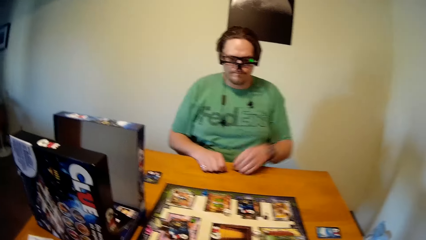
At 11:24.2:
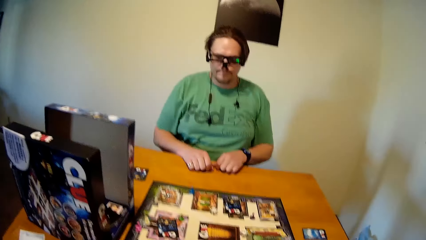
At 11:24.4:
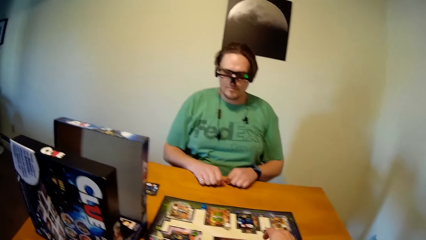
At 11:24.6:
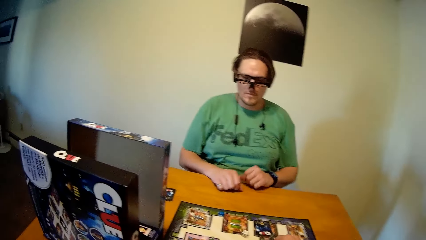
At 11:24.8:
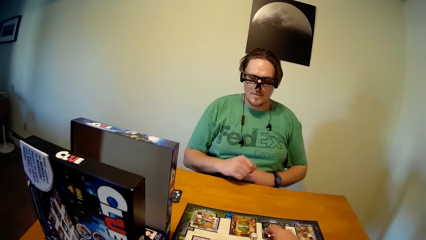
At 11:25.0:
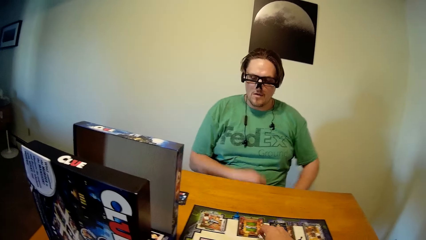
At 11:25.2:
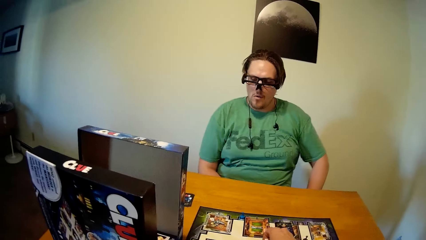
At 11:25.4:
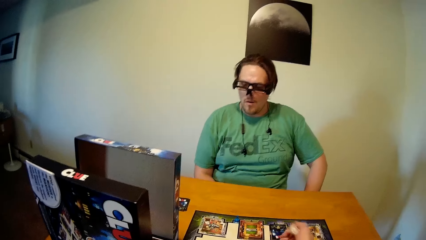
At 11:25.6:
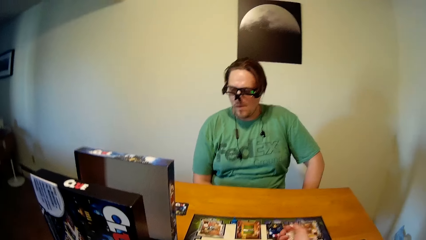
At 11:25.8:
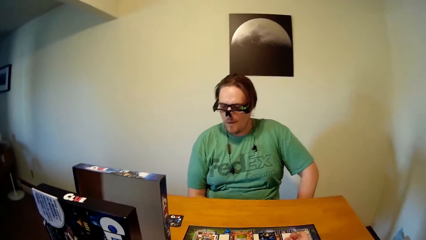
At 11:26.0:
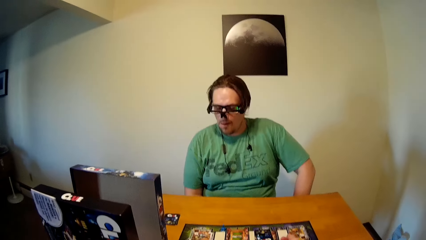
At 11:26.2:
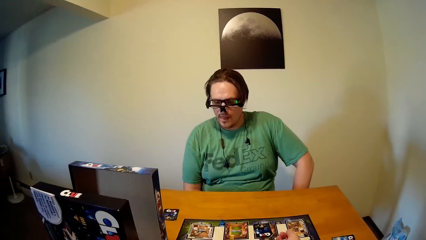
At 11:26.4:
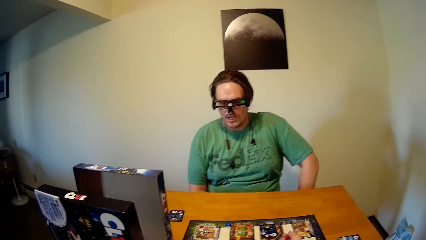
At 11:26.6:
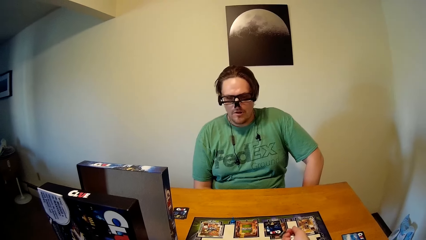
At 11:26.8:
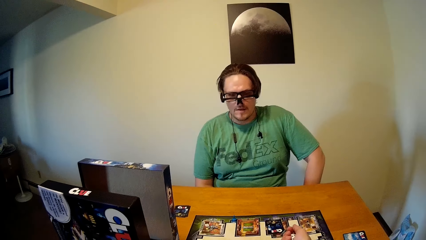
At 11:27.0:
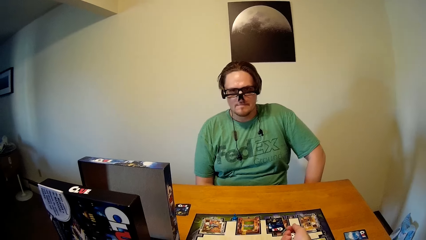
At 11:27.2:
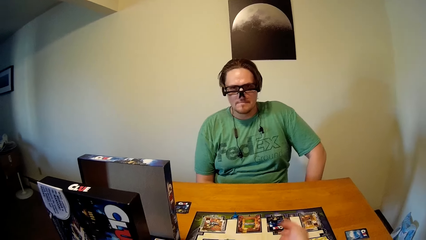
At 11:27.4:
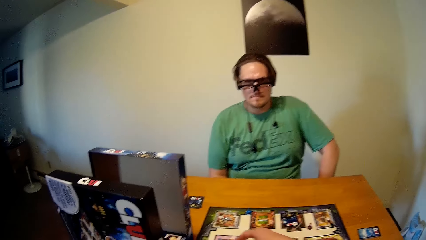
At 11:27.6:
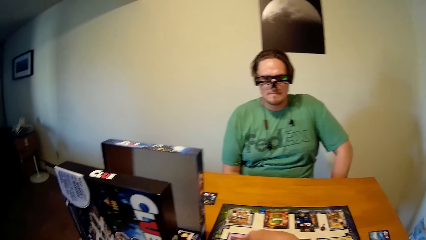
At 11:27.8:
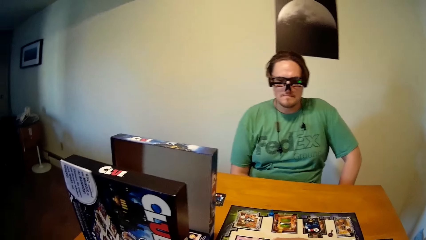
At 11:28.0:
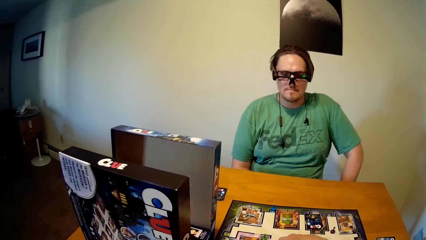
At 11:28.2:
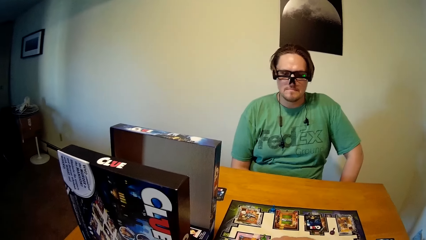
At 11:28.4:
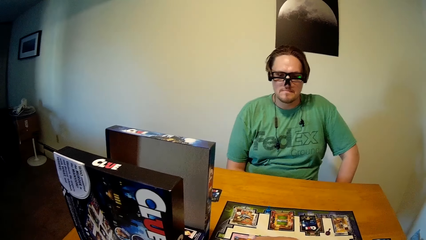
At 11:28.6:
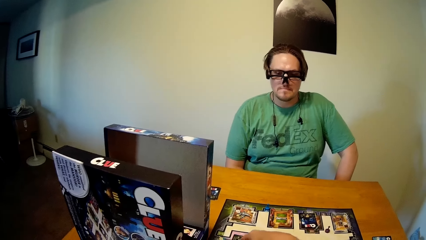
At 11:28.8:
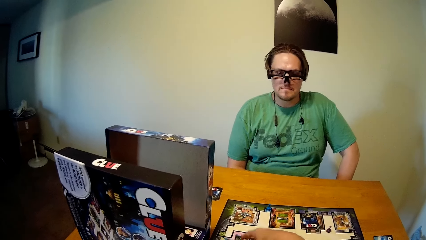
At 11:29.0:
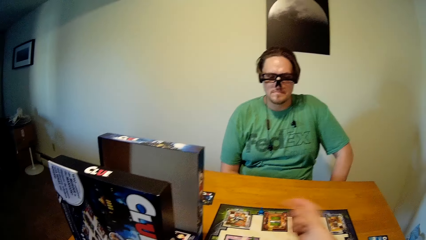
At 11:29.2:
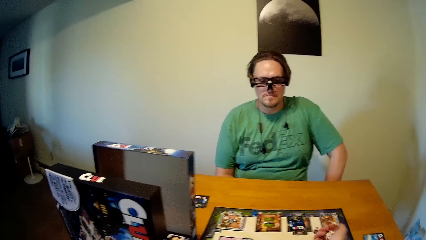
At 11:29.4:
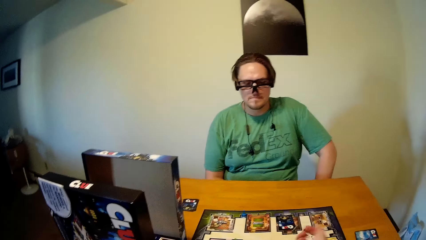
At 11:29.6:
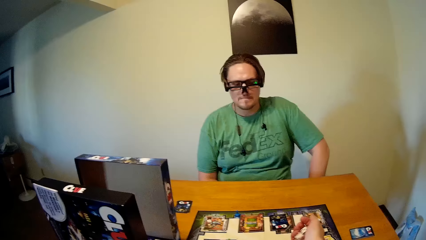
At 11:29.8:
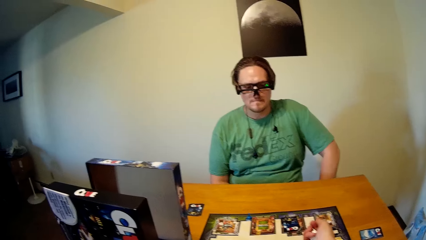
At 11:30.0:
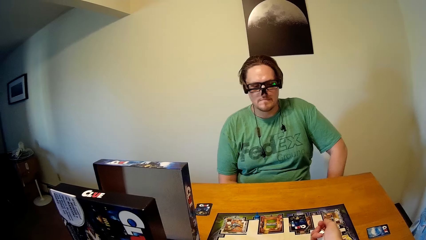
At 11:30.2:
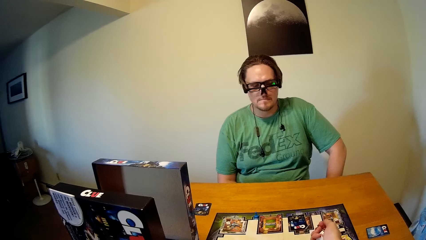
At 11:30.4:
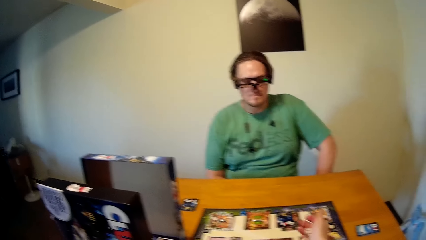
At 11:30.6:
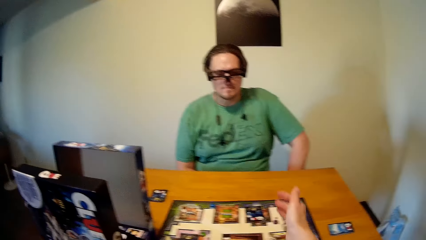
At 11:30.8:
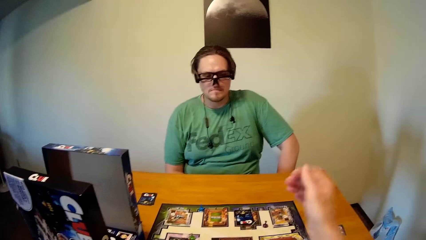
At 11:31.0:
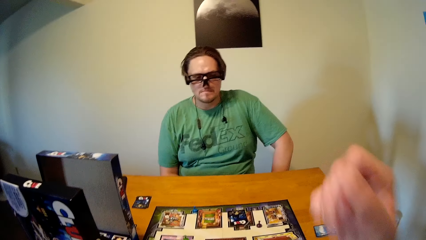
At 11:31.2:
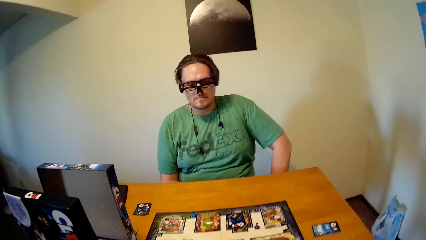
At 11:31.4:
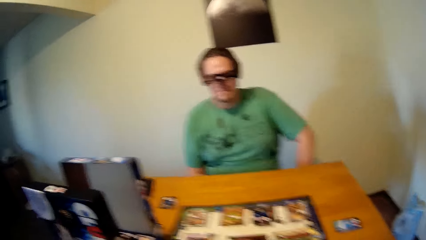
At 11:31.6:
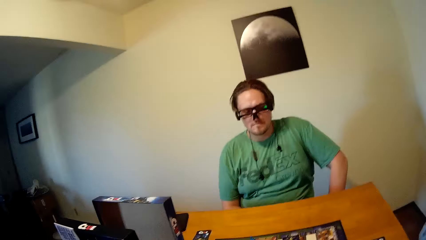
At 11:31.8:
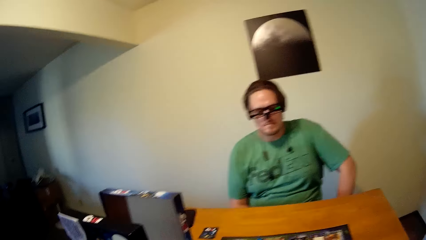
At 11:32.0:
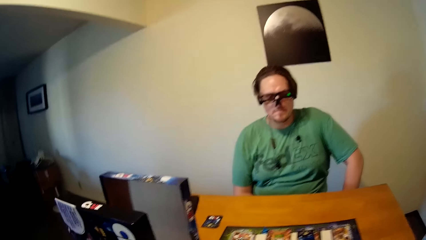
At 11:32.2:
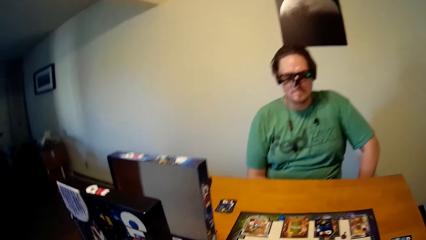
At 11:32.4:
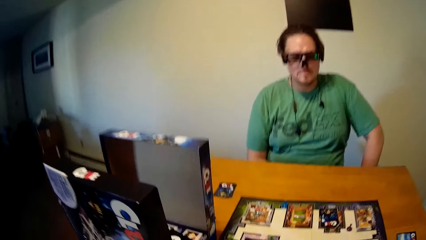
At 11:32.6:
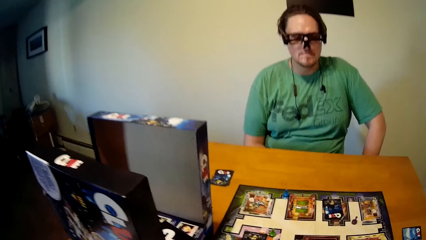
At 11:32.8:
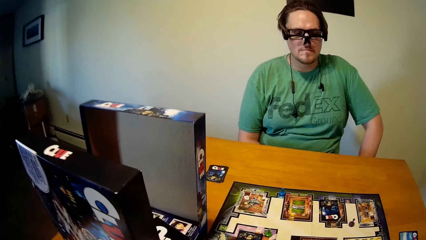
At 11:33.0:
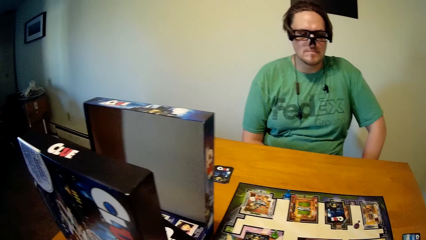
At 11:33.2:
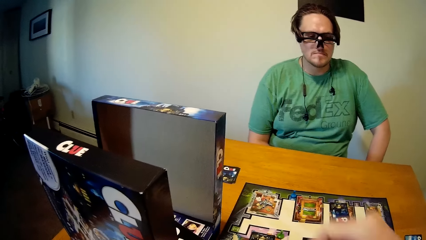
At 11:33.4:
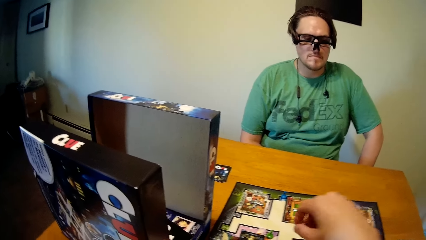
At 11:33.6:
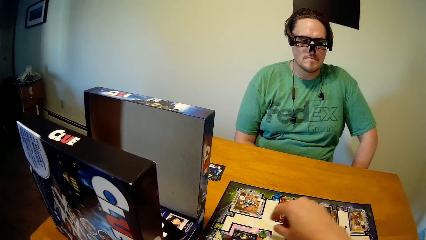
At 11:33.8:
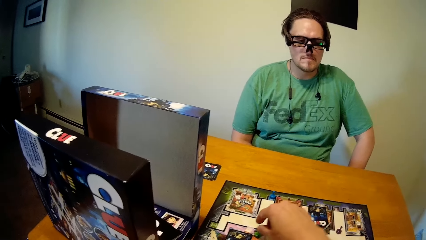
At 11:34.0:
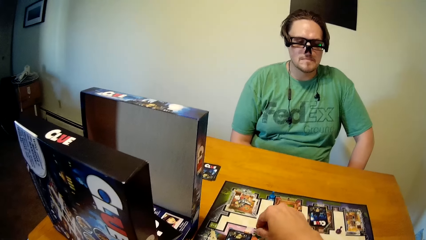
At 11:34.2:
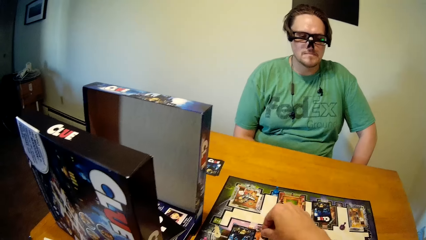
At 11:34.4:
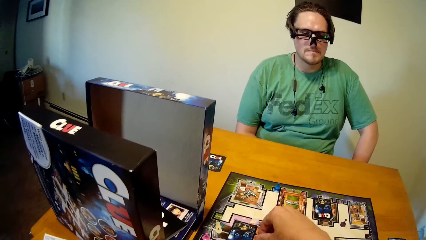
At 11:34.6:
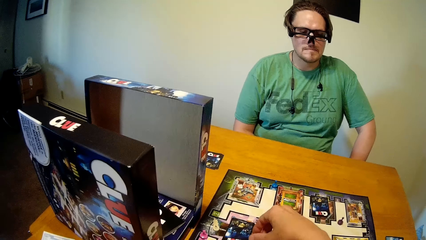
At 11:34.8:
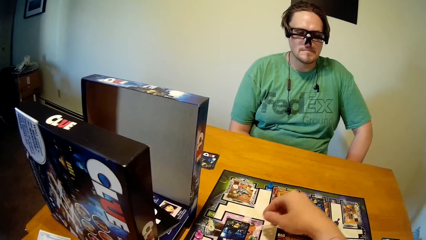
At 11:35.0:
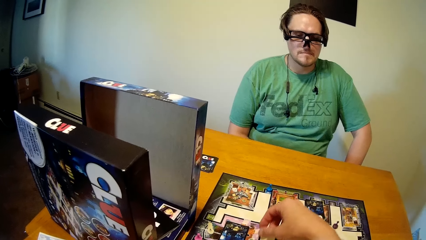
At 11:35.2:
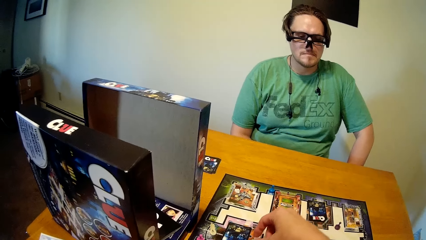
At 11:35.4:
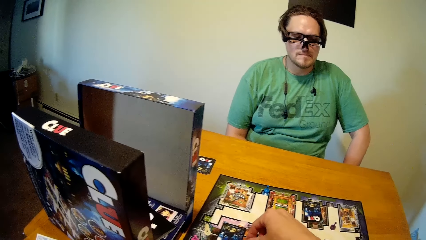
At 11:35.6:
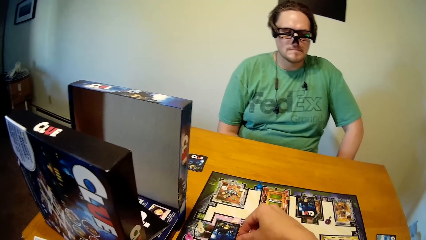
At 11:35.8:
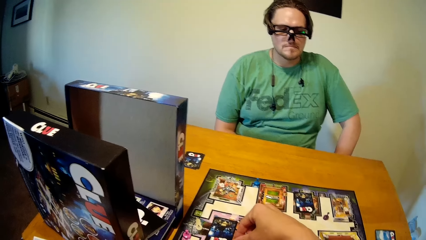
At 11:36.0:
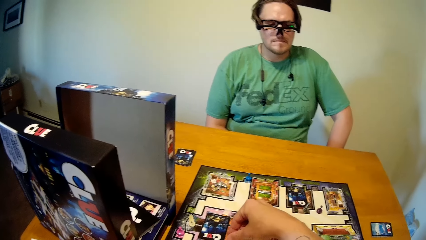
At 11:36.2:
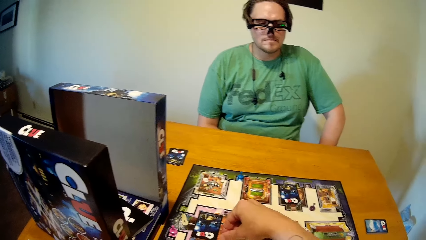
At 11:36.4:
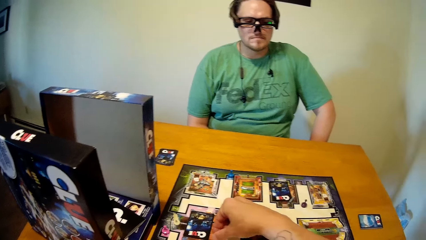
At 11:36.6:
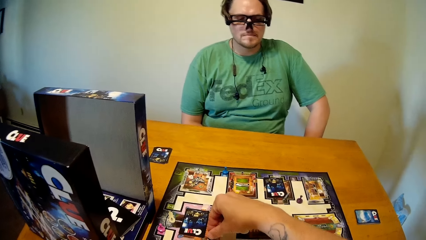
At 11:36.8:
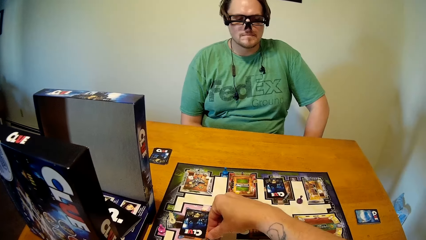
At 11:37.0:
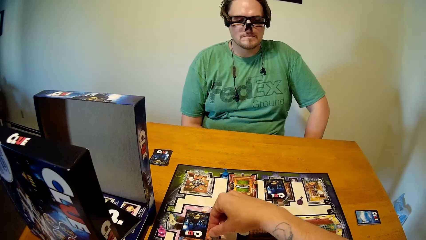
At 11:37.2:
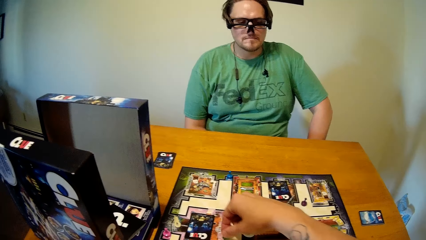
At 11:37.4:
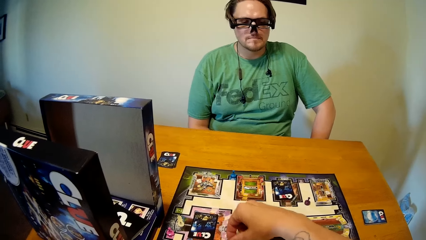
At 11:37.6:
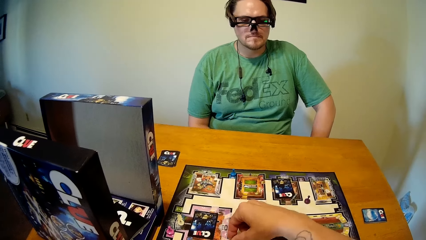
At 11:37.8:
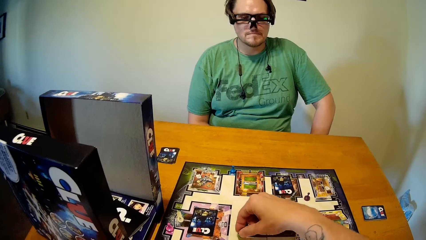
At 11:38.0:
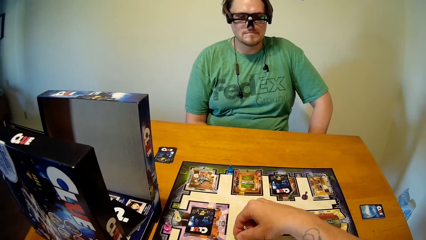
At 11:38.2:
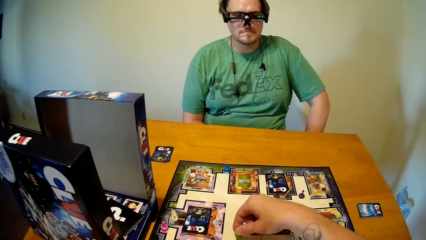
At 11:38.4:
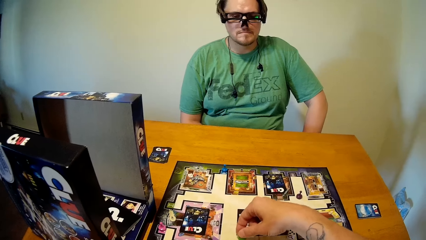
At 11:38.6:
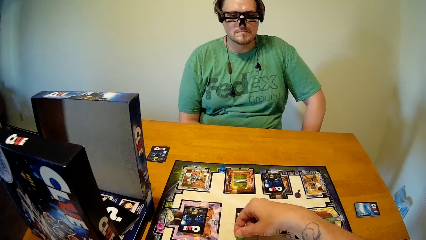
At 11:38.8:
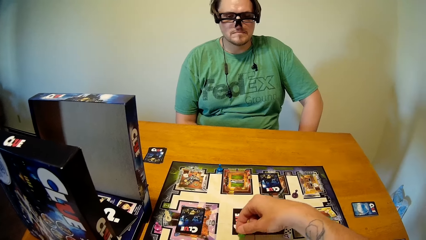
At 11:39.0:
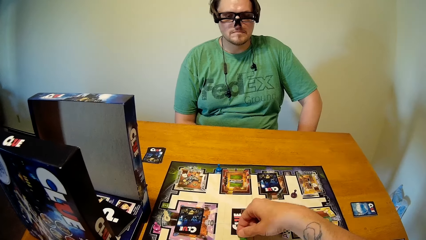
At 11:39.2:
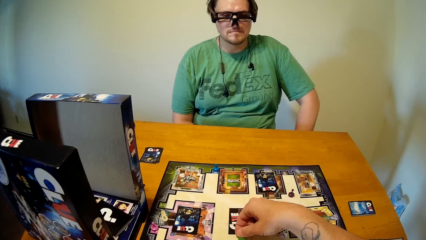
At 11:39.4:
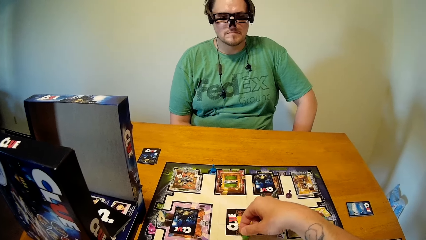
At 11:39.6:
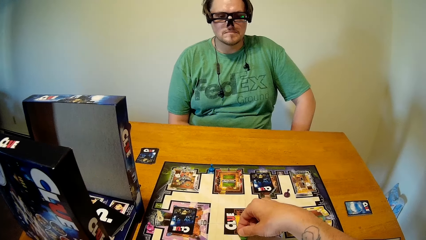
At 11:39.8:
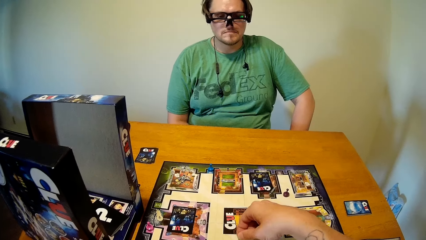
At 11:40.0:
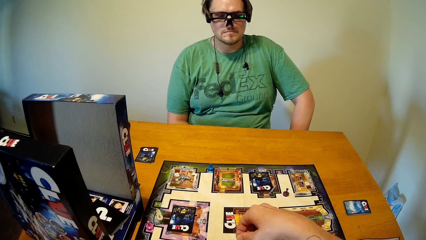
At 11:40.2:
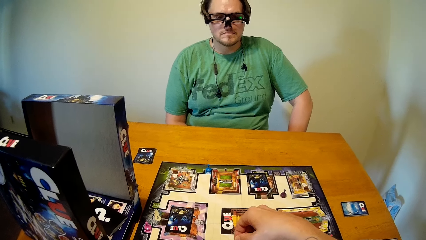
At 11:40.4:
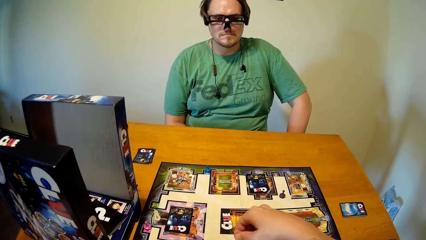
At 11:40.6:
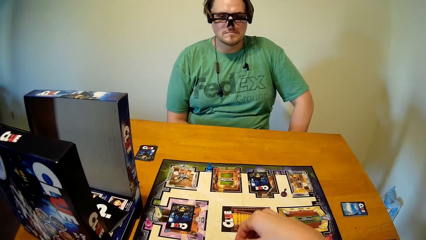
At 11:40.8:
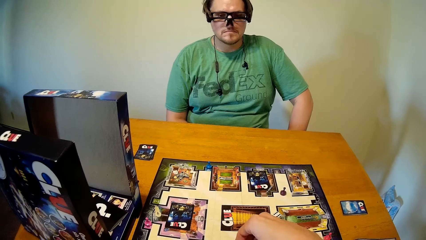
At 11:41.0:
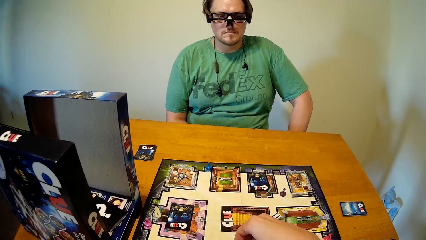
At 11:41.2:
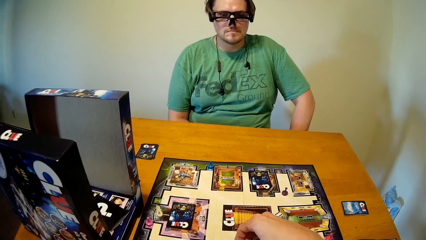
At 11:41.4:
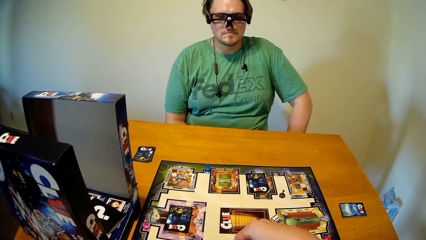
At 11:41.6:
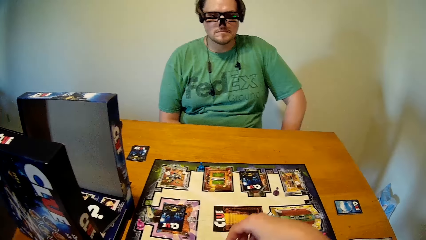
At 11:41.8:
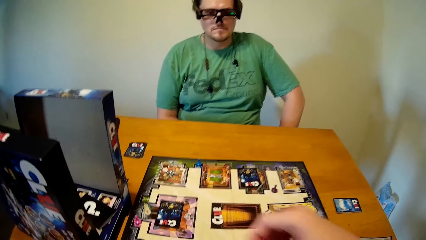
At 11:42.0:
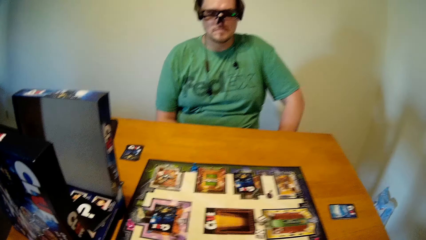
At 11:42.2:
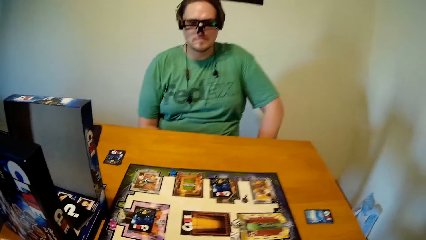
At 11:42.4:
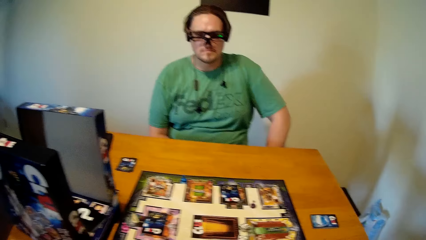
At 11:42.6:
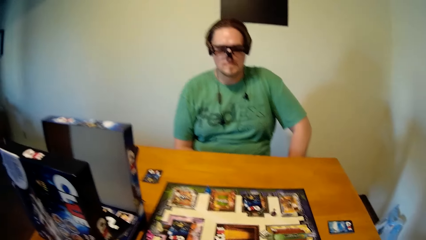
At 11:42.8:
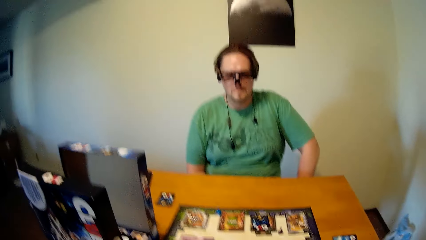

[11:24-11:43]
The camera wearer plays the board game on the table with his right hand. He picks up the dice. He rolls the dice. He raises his right hand up. He adjusts the camera. He drops his right hand. He plays the board game on the table with his right hand. He moves the board game token.
